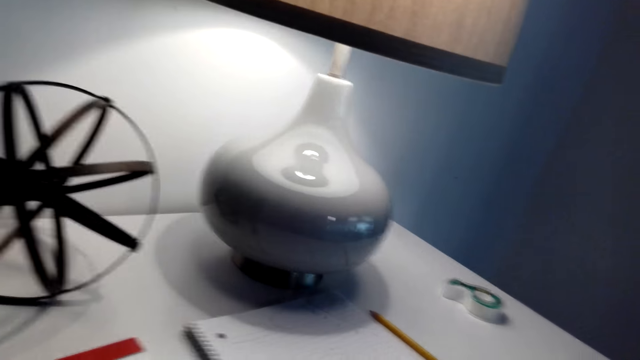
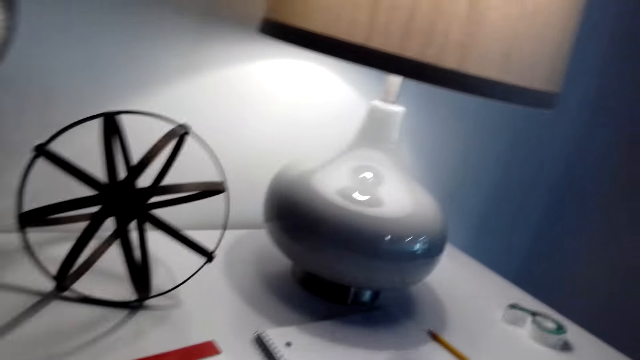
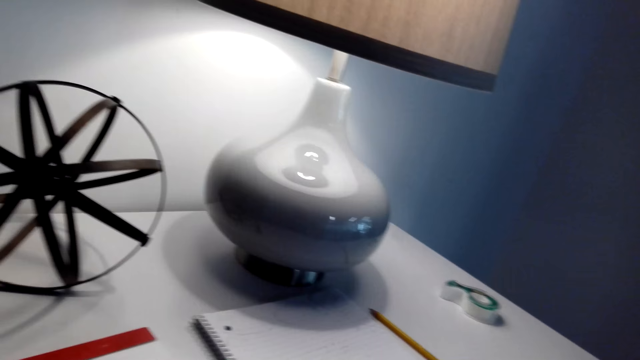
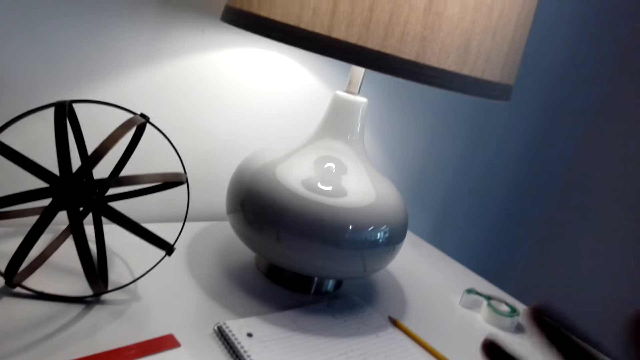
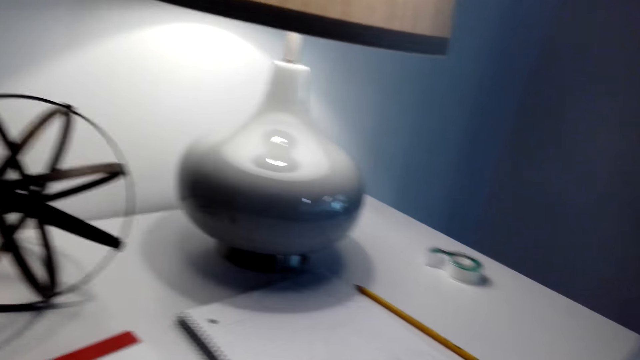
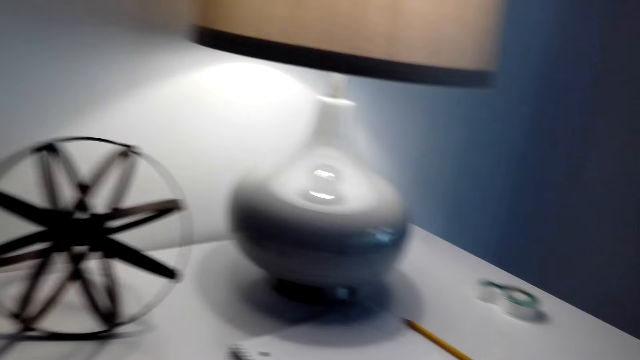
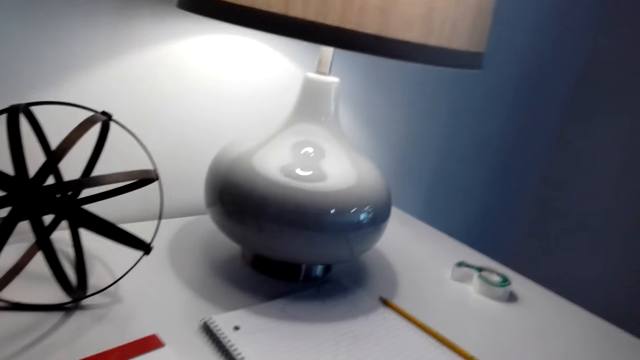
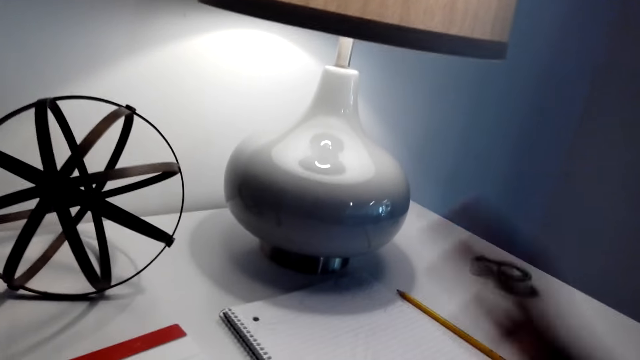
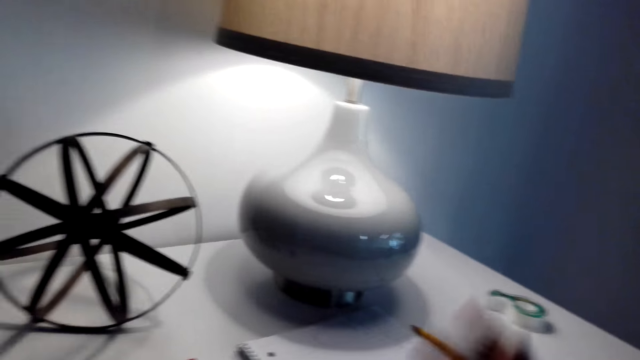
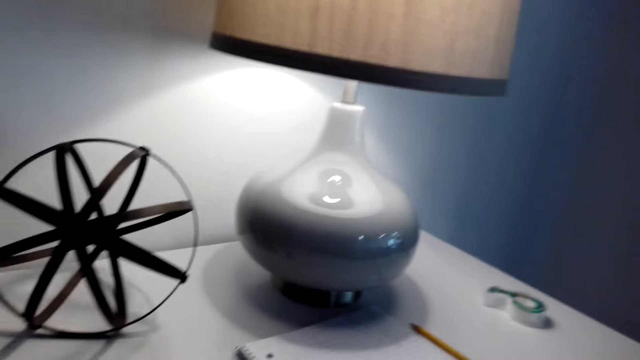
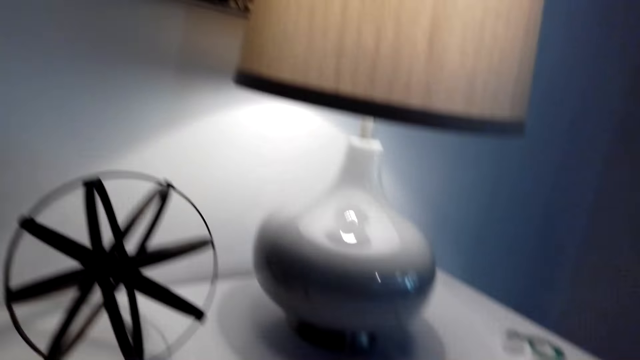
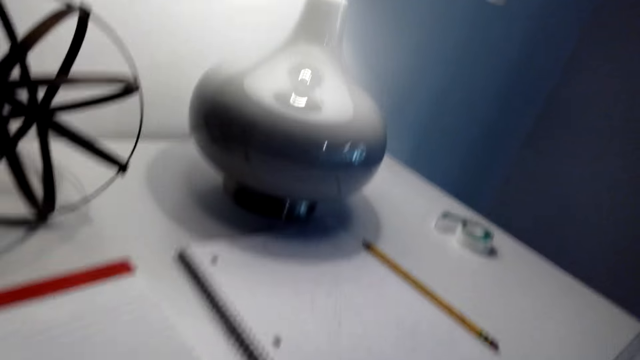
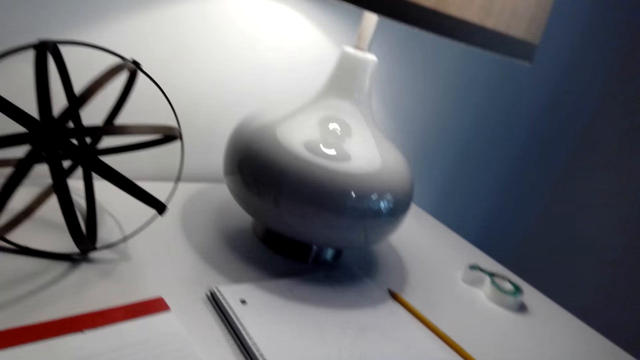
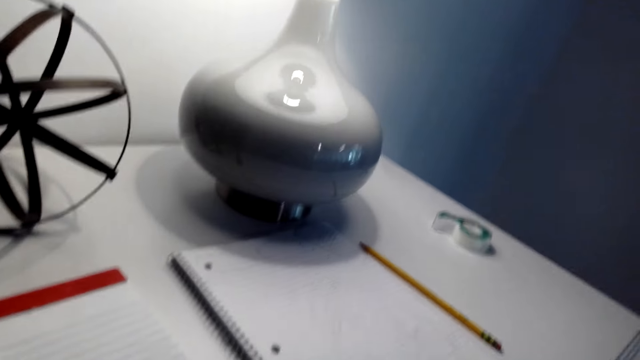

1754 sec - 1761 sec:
The camera wearer gestures with his right hand.

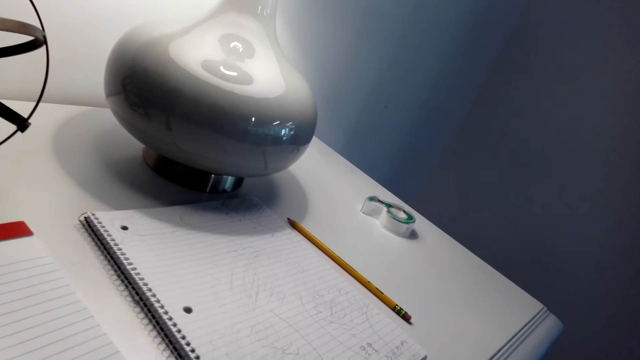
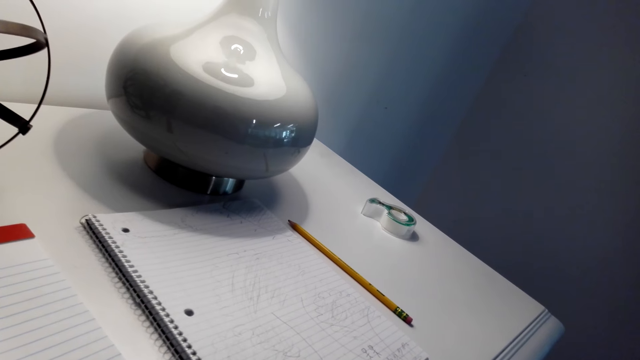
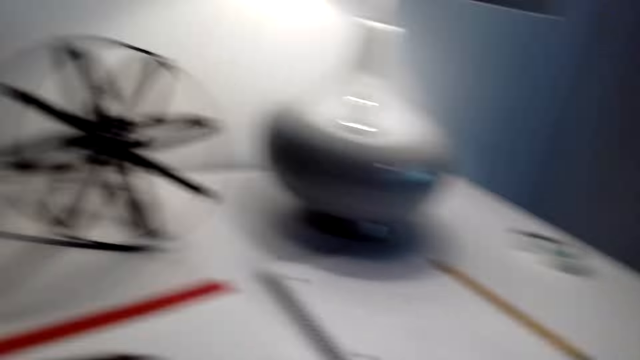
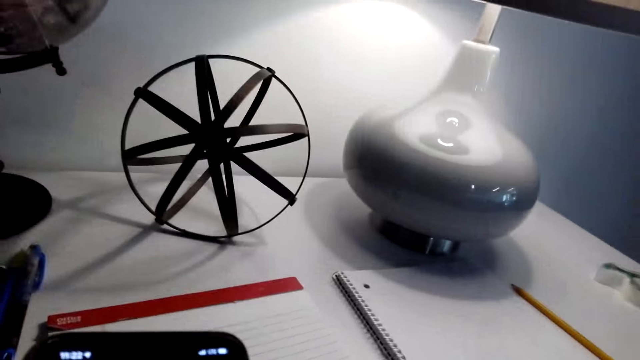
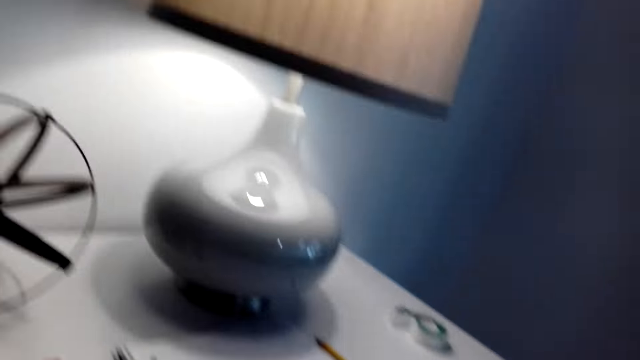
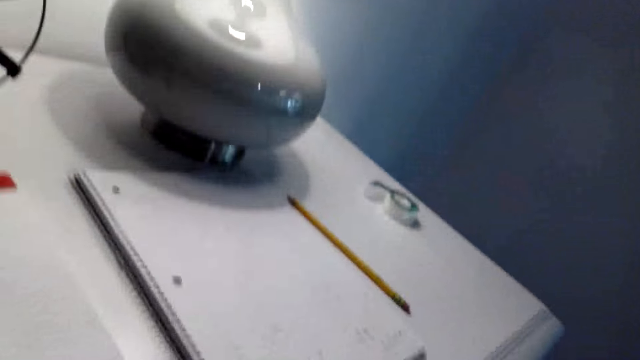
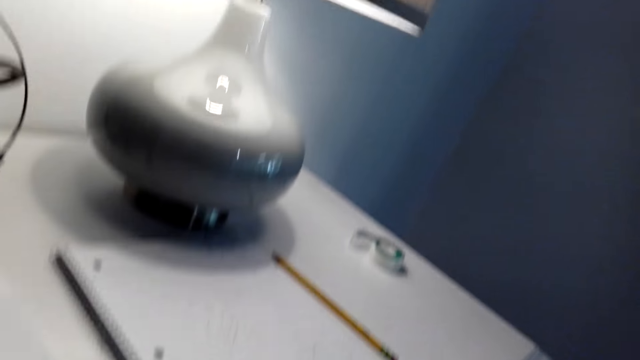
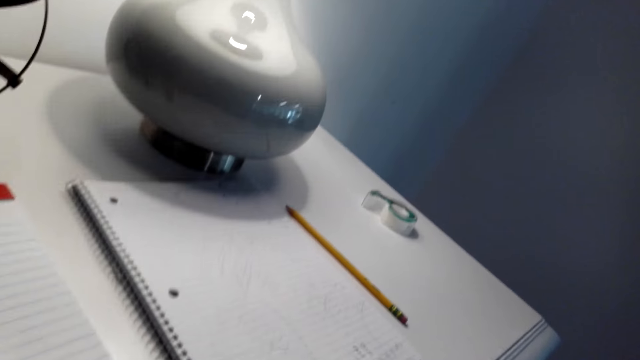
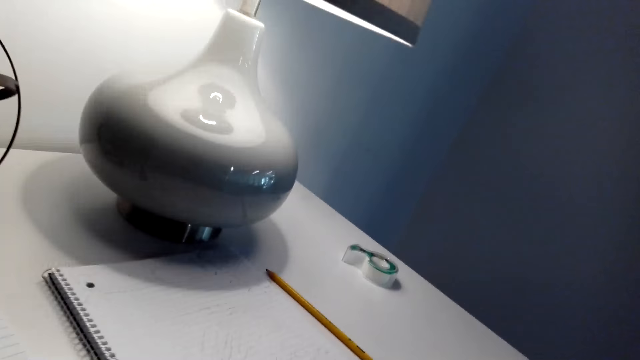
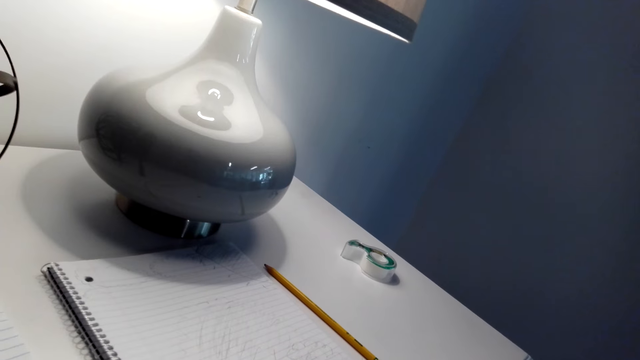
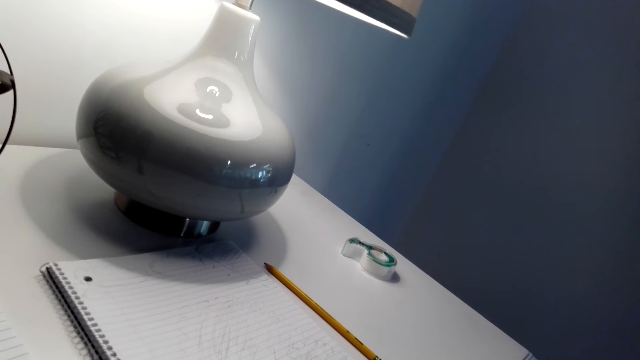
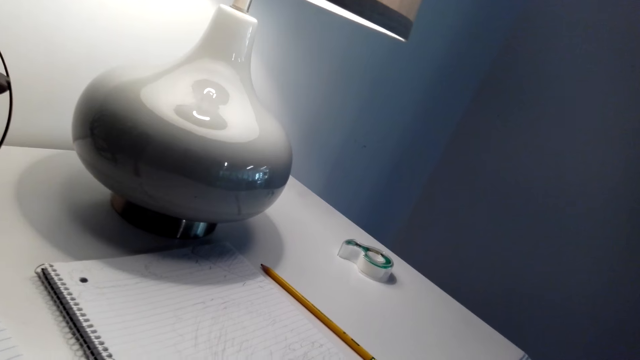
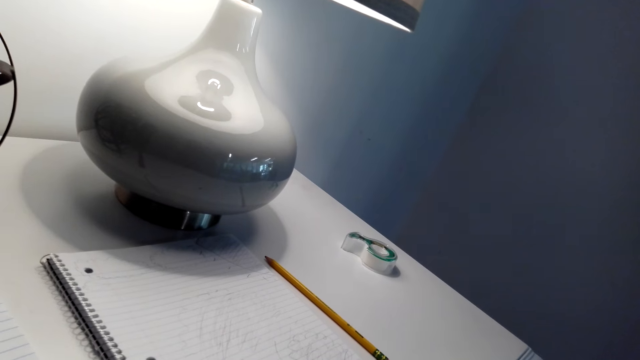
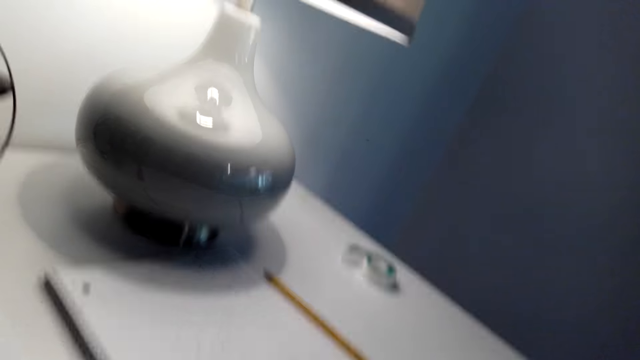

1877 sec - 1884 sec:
The camera wearer scrolls a phone with his left hand.

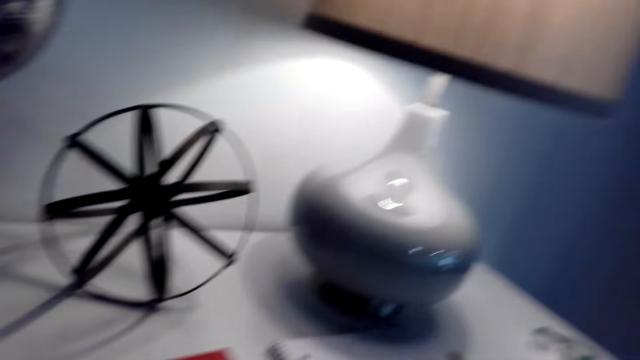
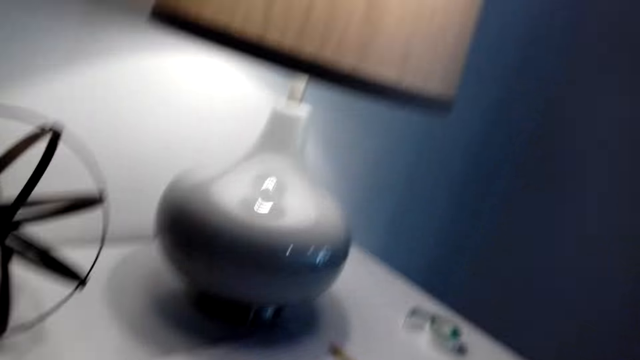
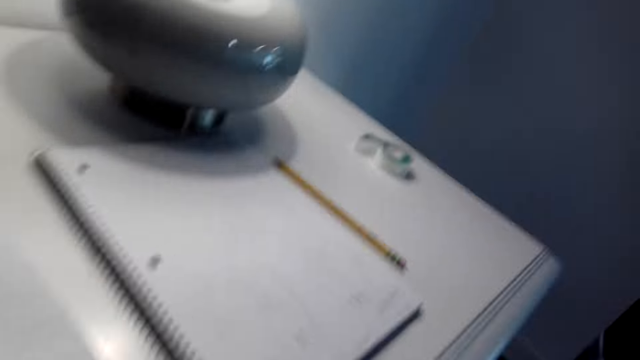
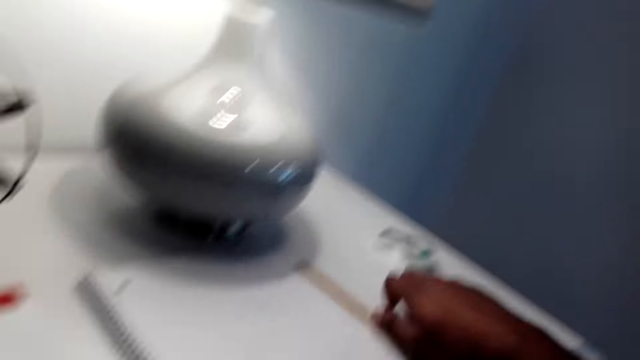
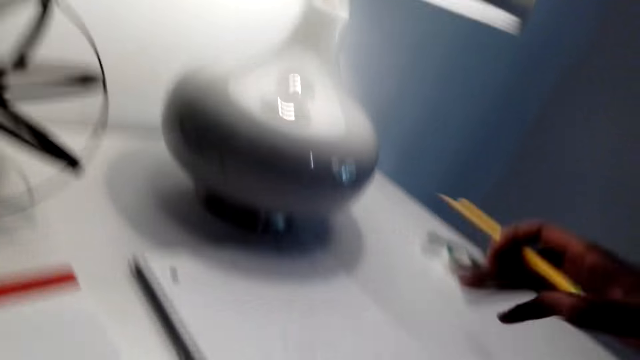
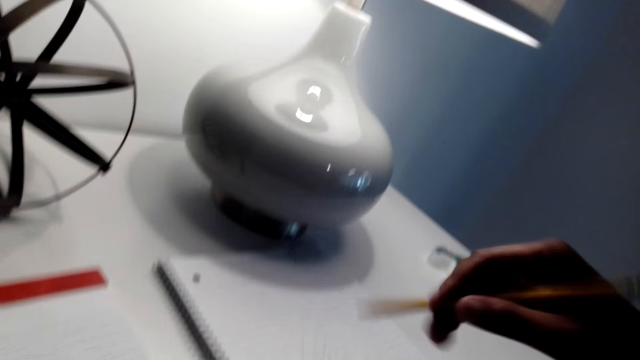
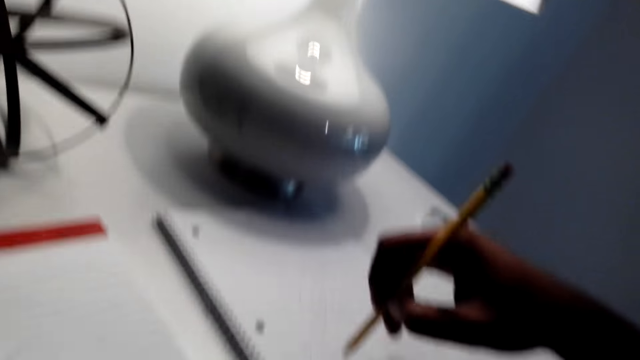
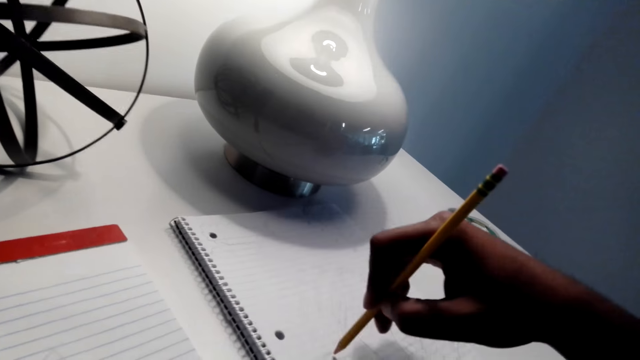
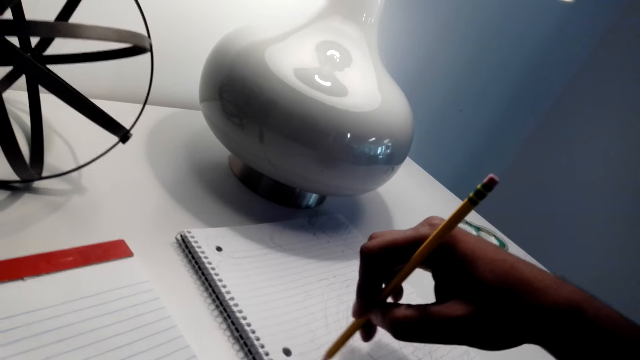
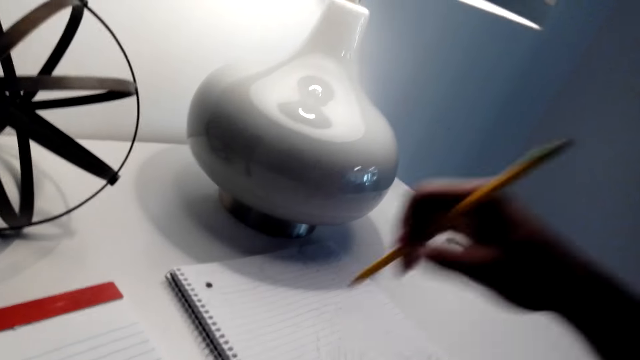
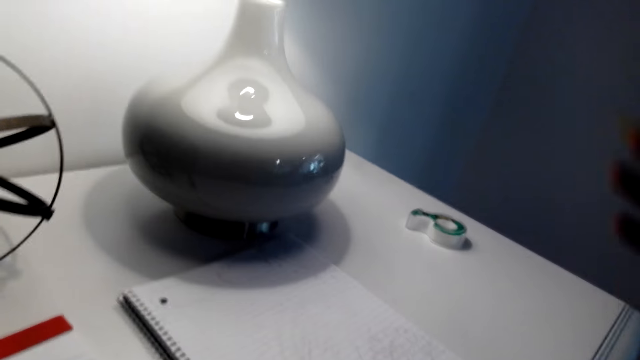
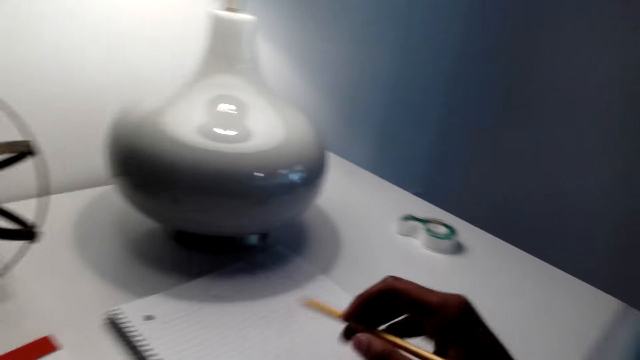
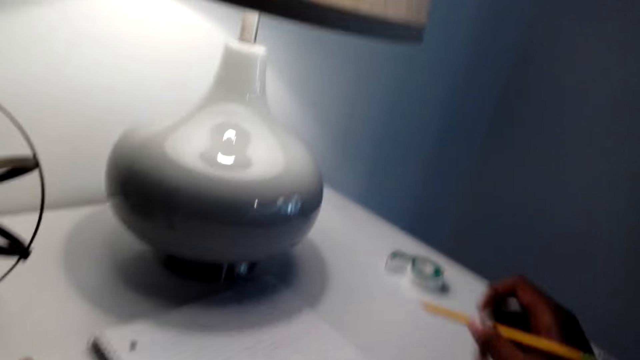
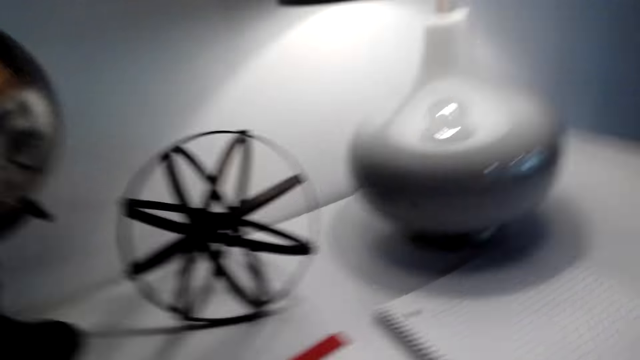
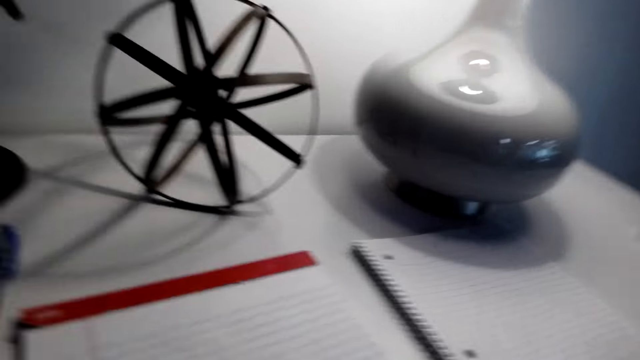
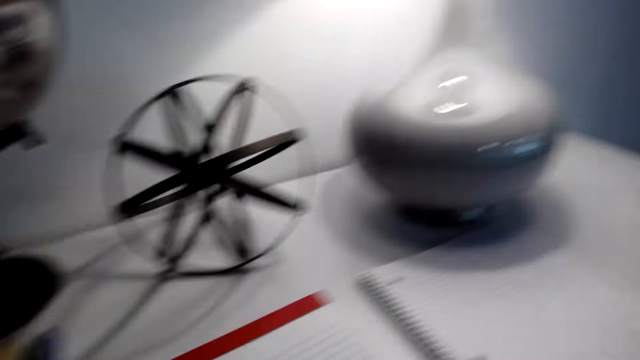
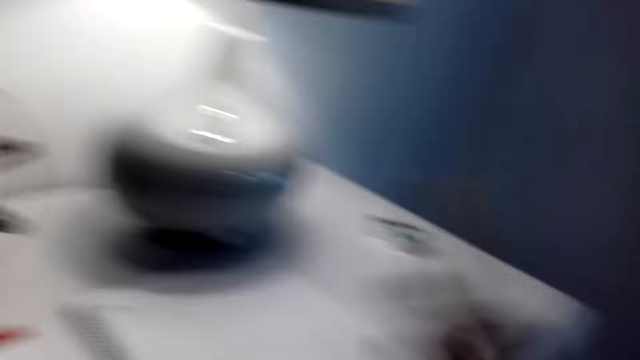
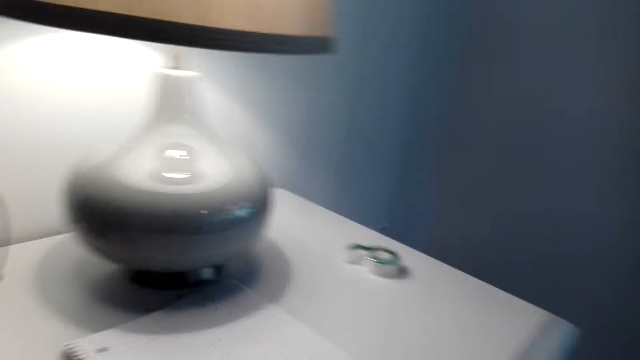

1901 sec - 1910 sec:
The camera wearer picks up a pencil from the study table. They draw on the book. They write on the book with the pencil. They write on the book with the pencil again. They move a hand.
